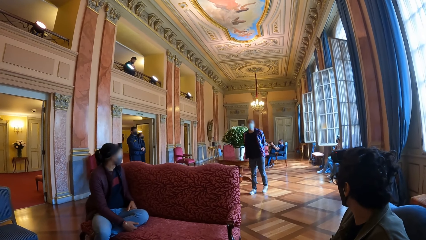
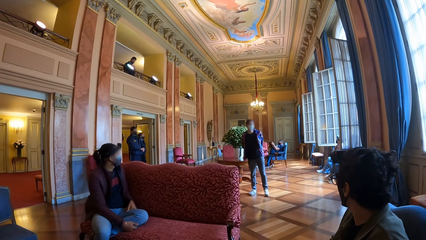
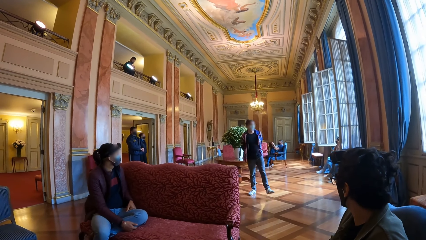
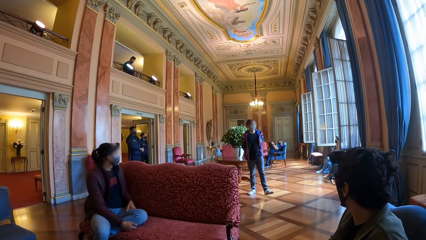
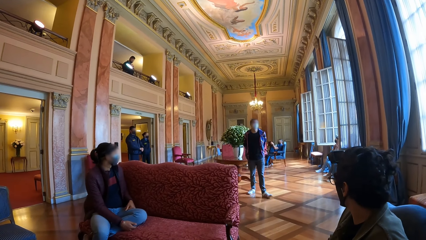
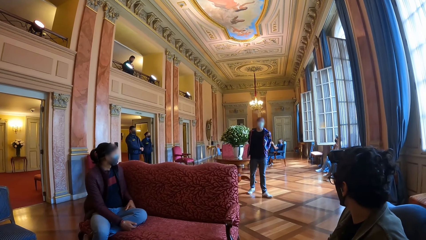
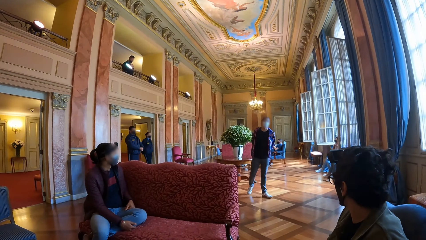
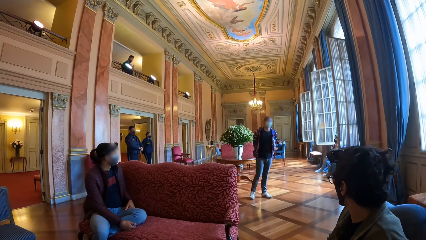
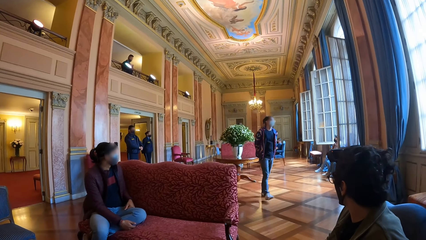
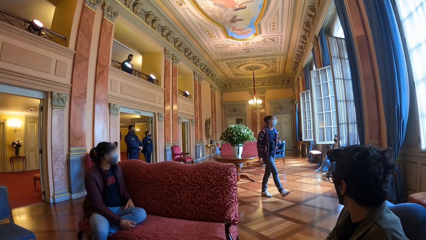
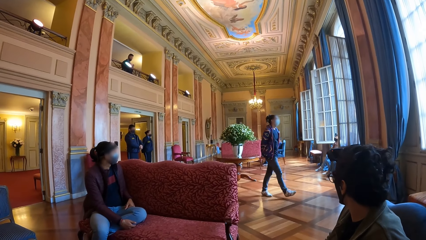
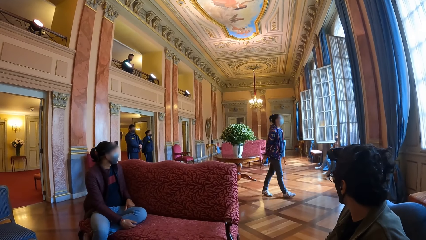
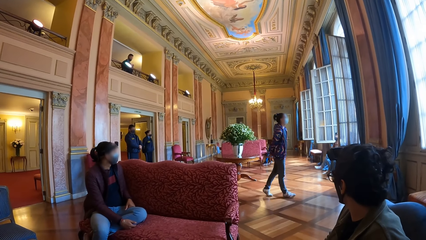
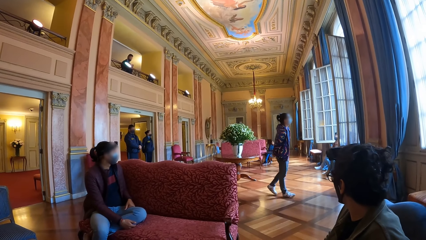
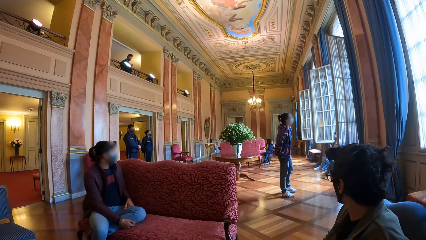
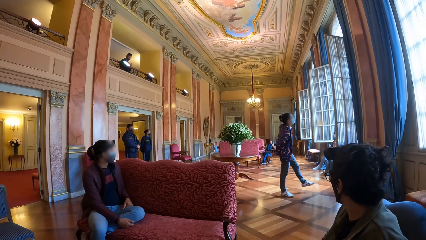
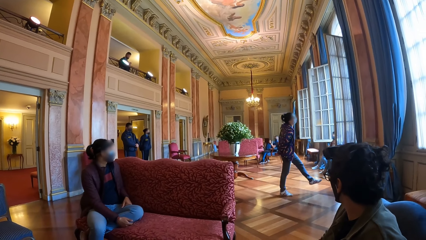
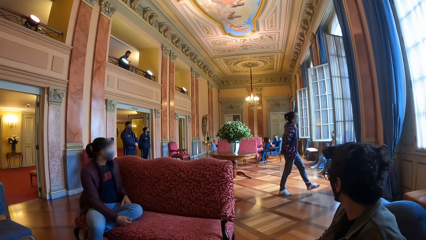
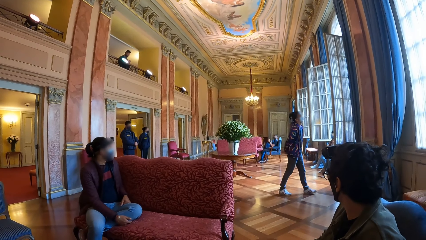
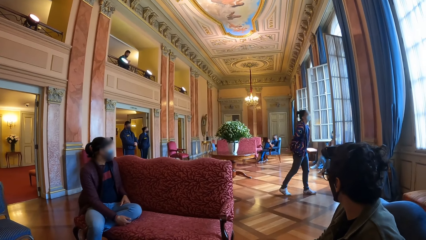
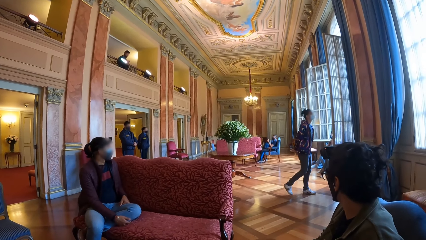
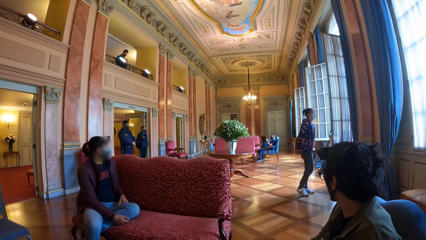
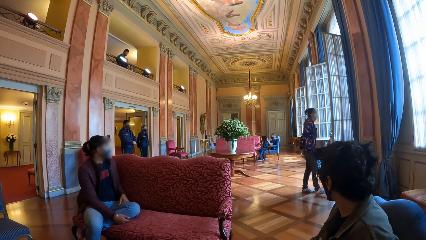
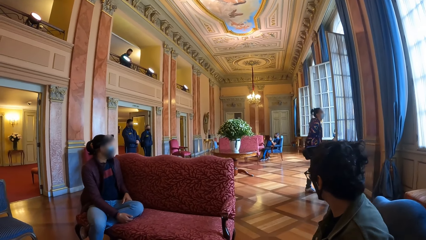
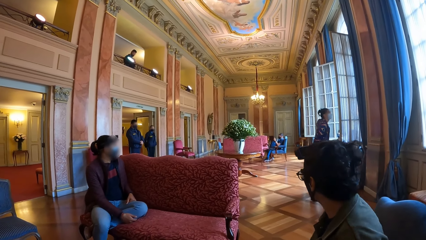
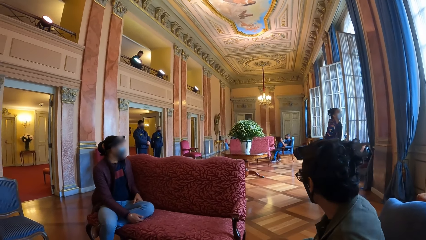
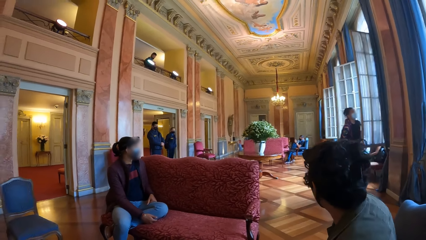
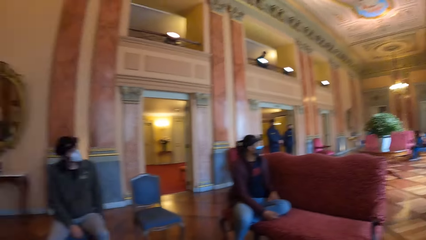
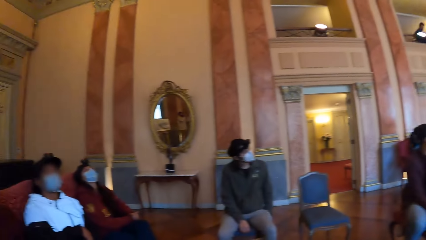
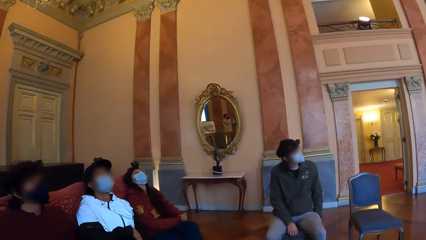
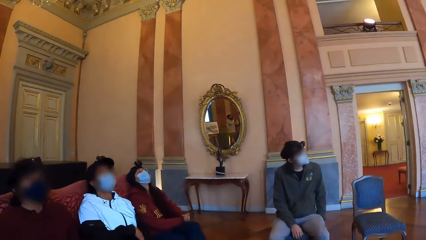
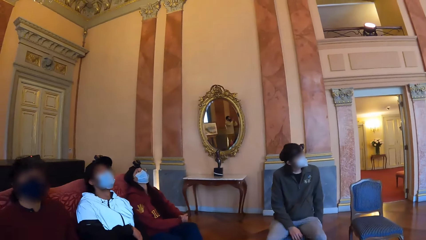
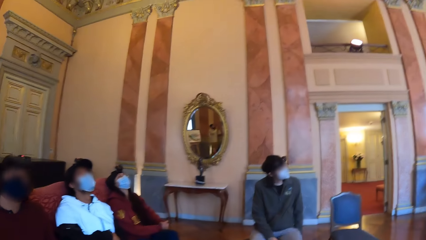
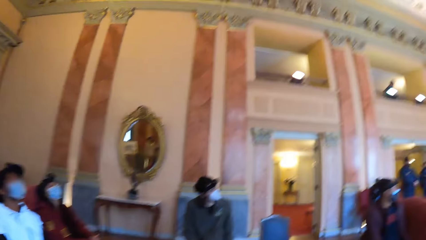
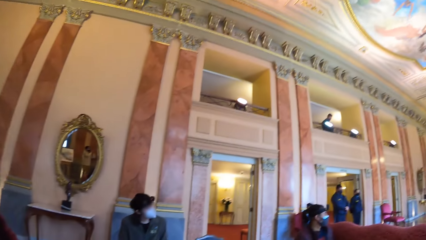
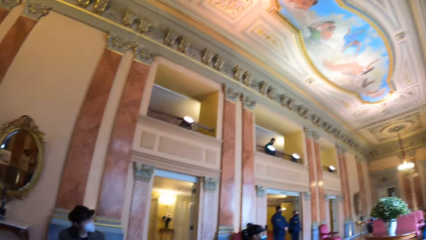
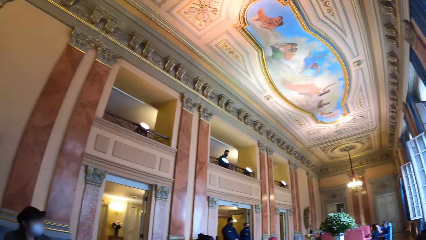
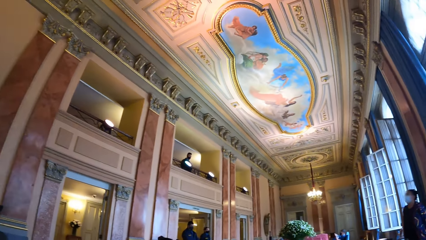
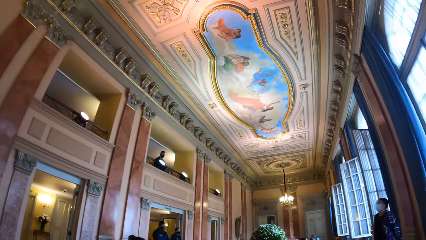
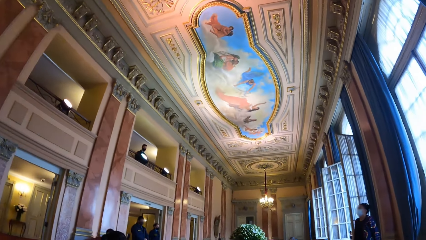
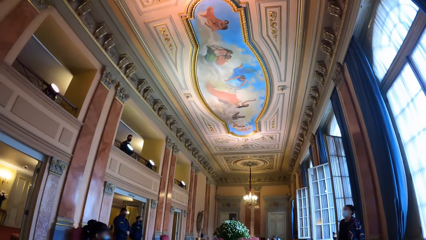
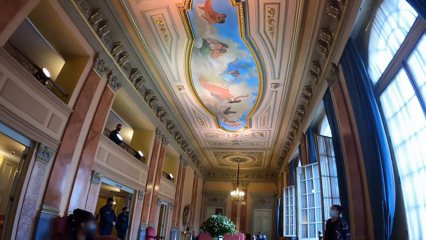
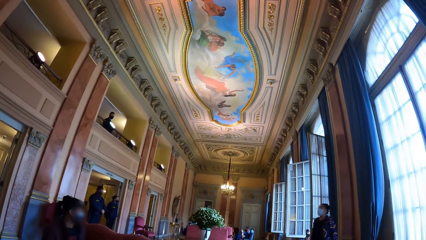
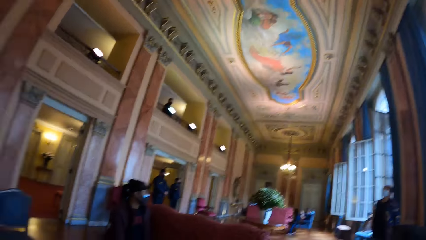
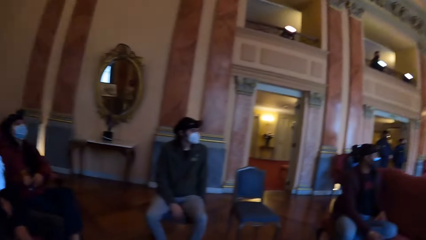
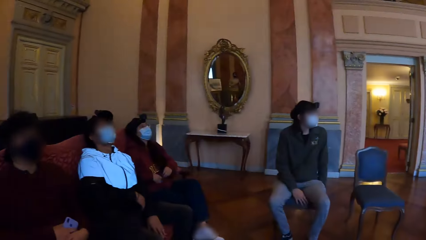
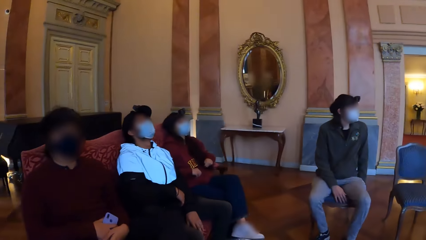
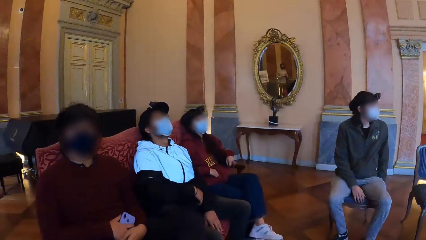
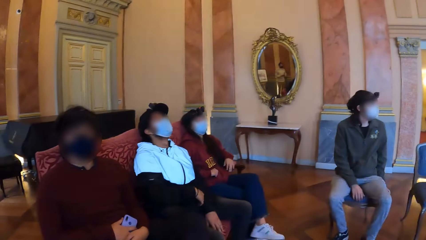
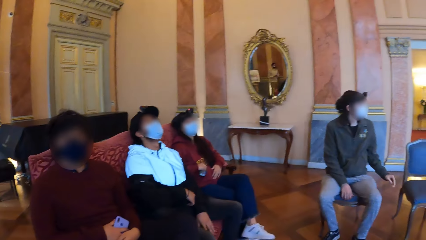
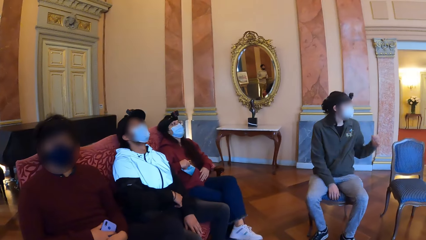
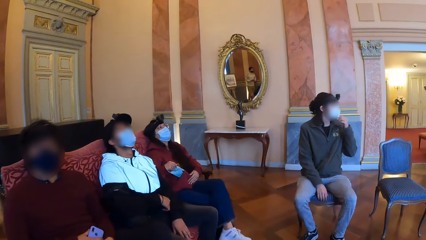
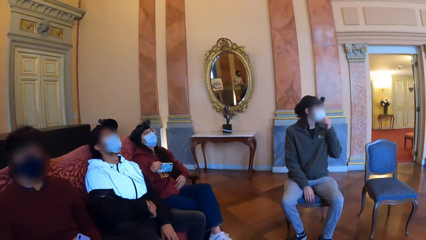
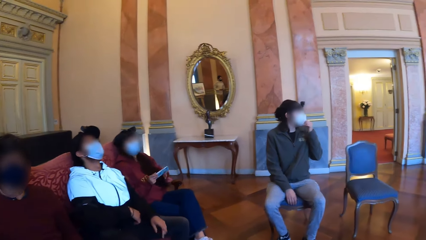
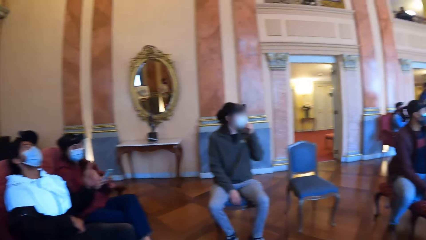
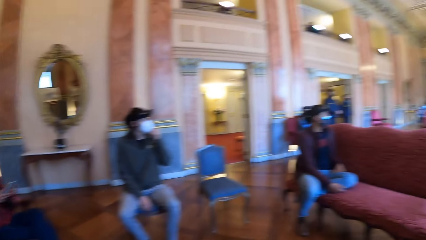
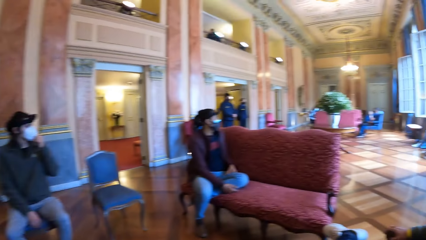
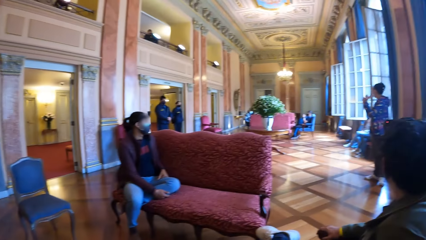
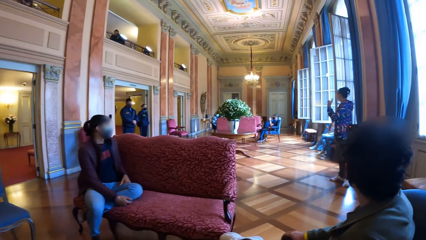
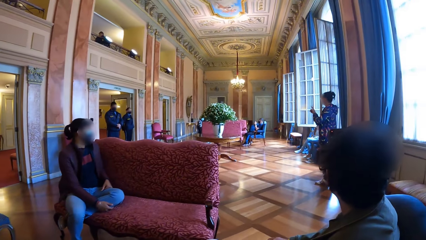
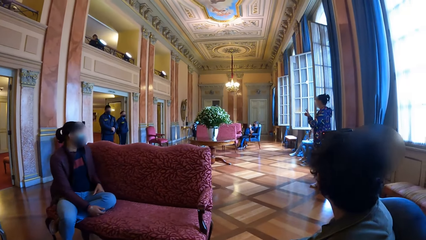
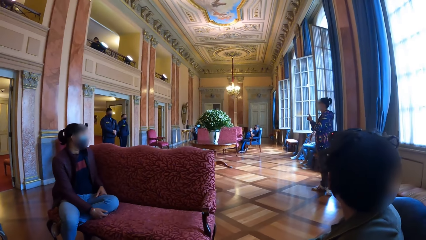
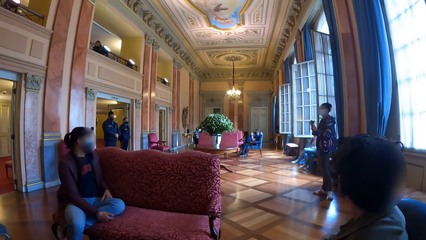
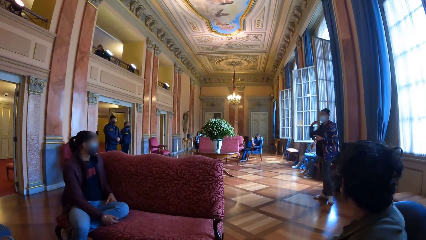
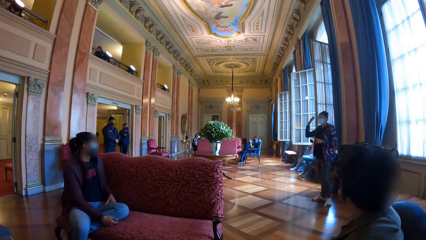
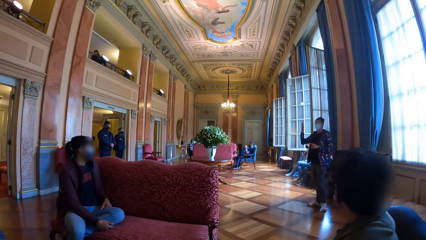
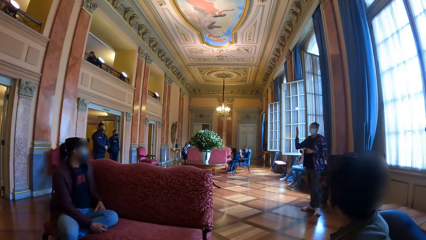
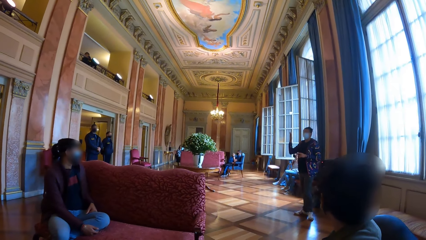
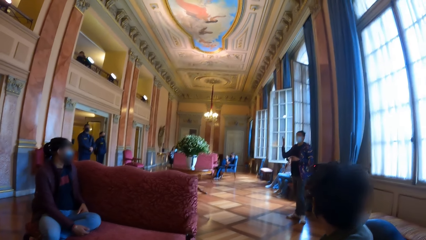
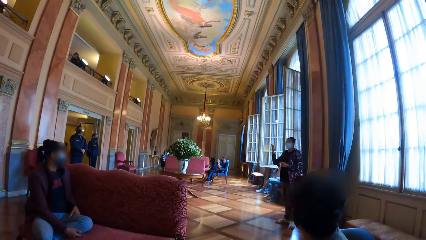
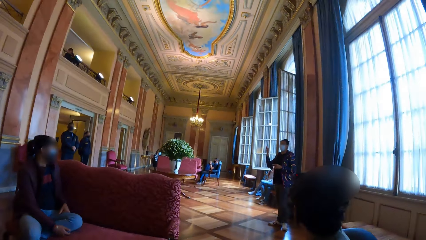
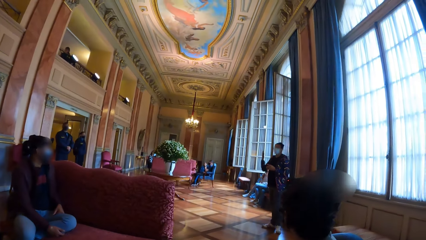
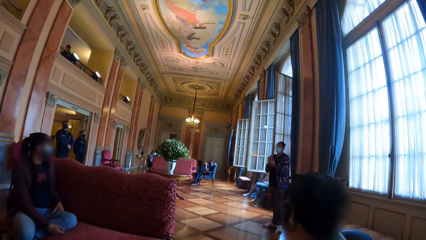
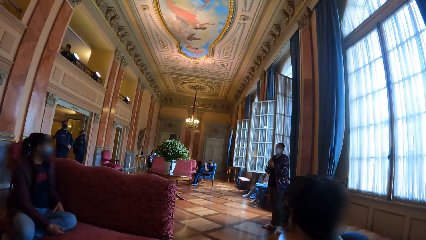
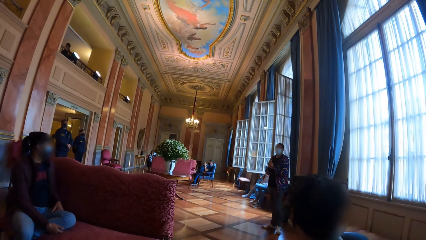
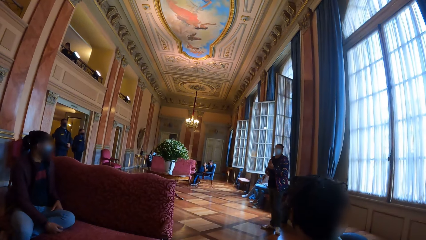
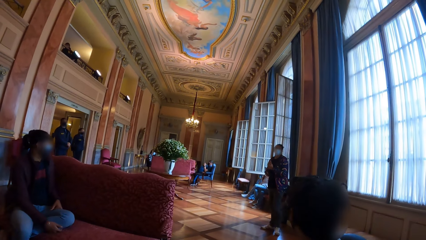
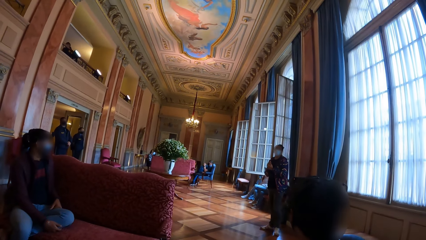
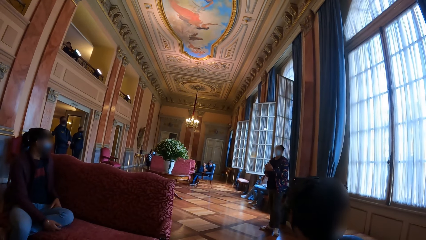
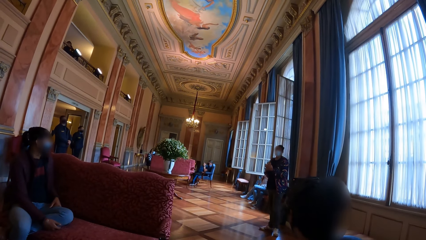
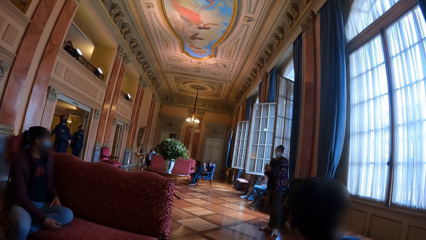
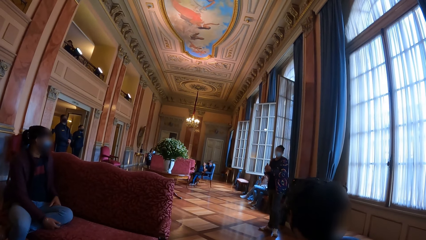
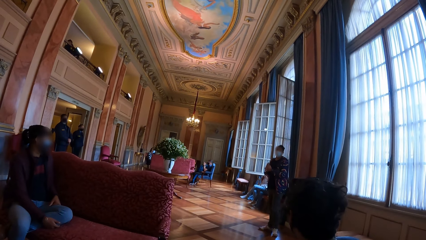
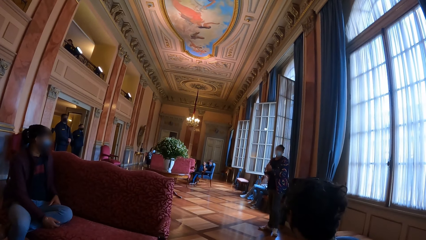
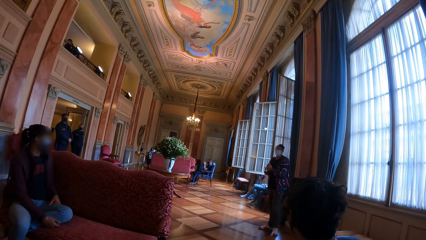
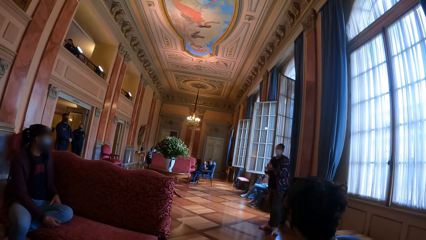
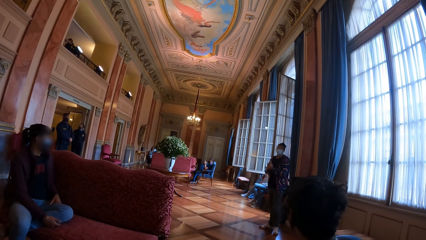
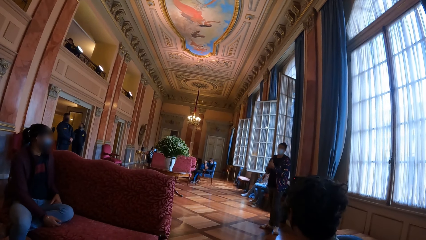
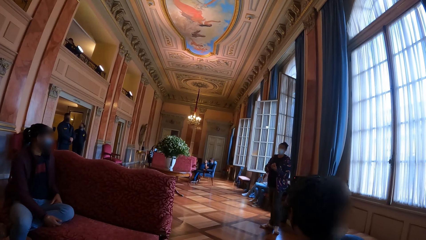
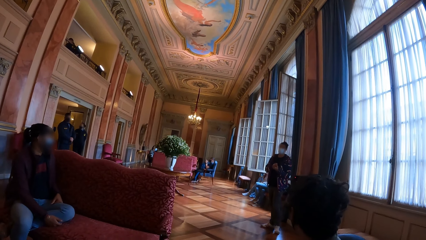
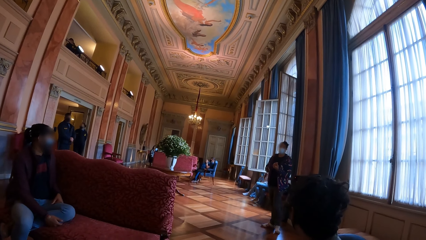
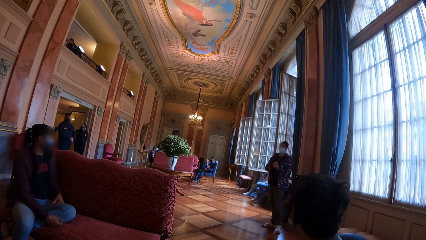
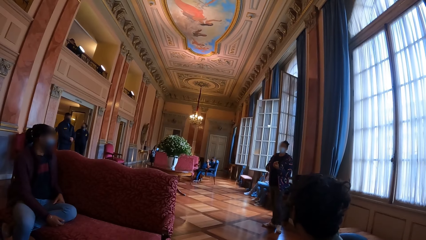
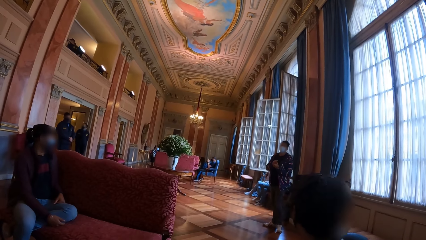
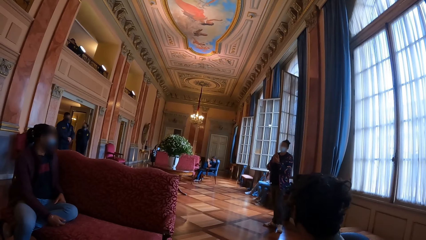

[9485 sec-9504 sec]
The camera wearer looks around the museum. The woman removes a phone from her pocket with her right hand. A man talks to the crowd. The camera wearer looks at the man. Another woman interacts with the camera wearer and a group of people.
